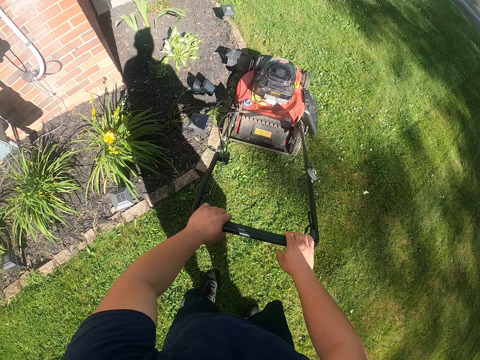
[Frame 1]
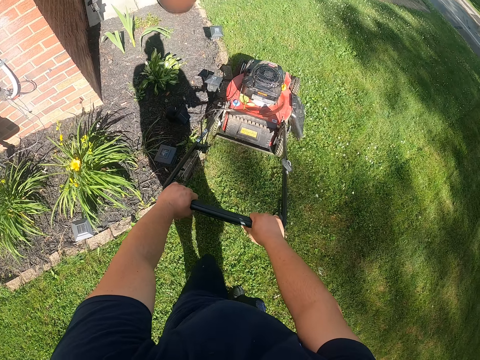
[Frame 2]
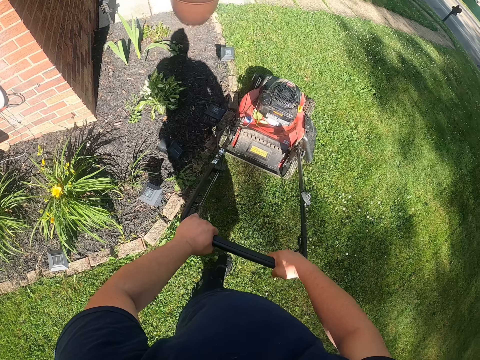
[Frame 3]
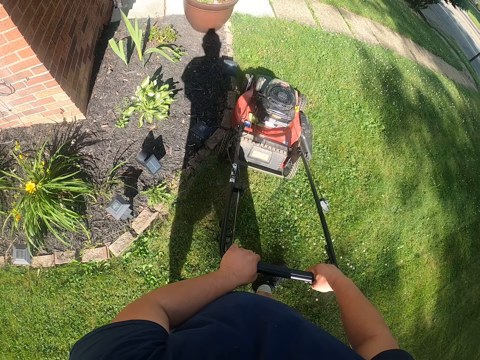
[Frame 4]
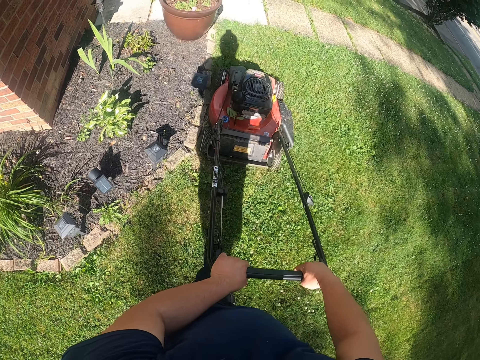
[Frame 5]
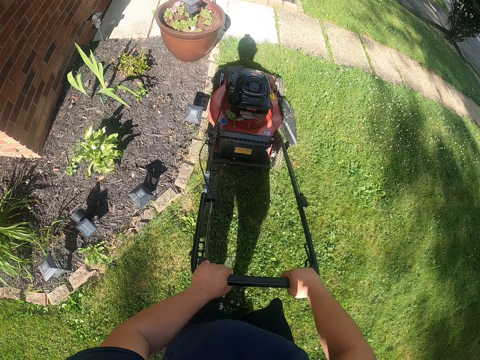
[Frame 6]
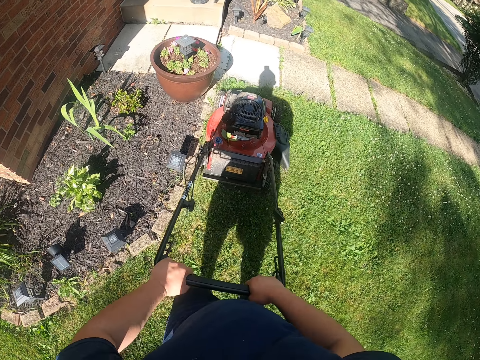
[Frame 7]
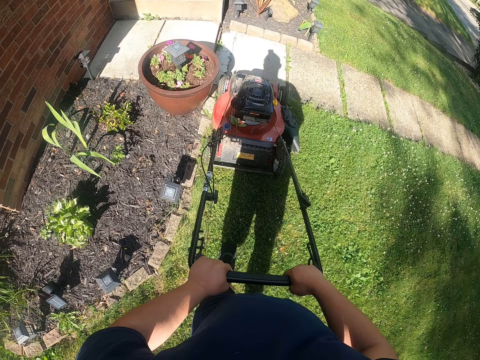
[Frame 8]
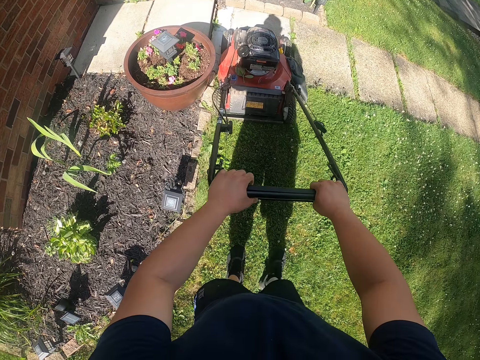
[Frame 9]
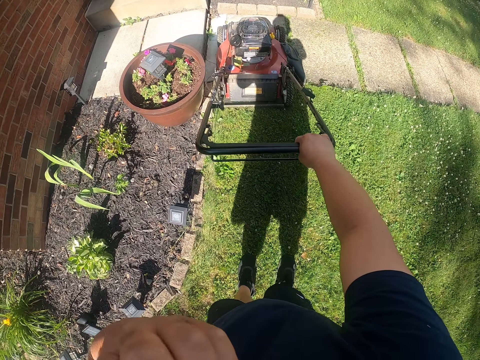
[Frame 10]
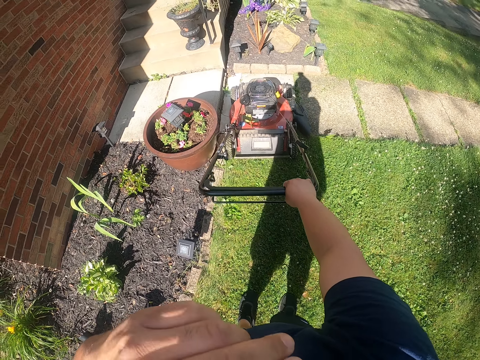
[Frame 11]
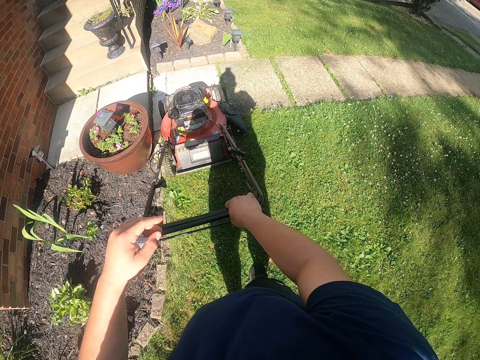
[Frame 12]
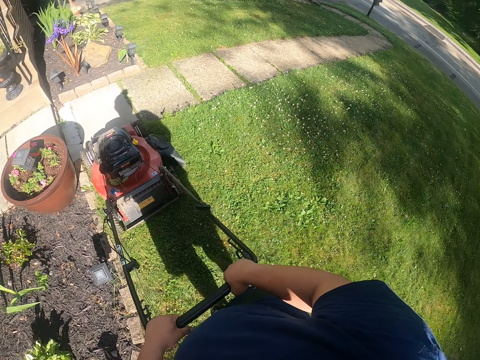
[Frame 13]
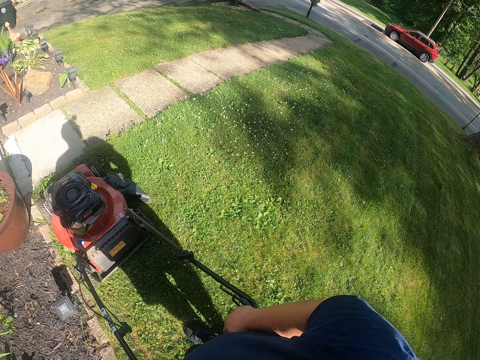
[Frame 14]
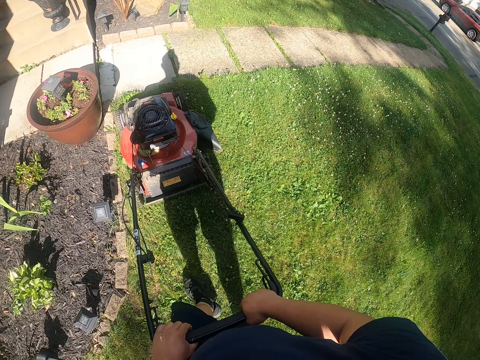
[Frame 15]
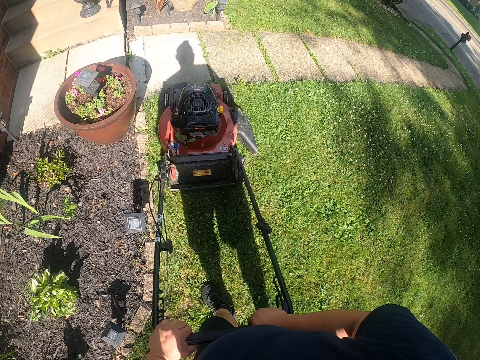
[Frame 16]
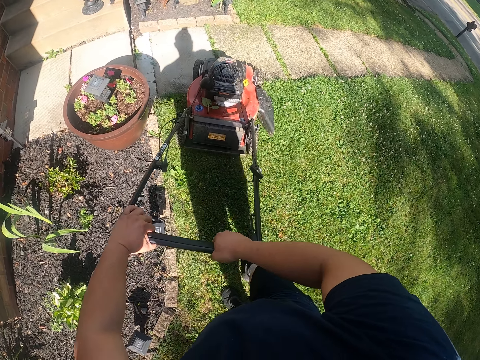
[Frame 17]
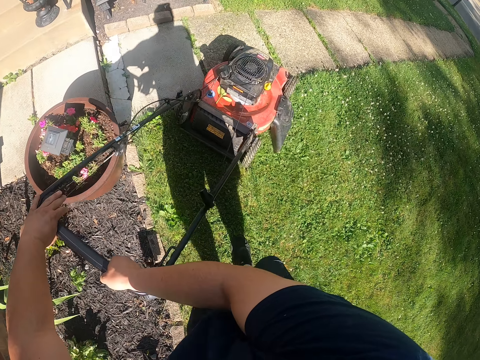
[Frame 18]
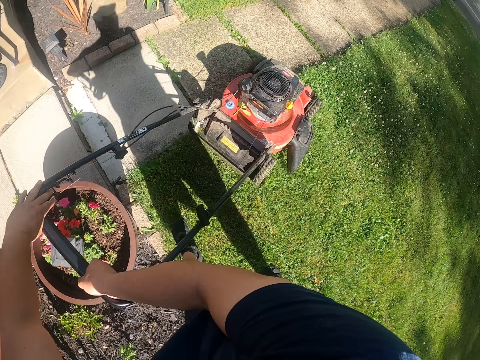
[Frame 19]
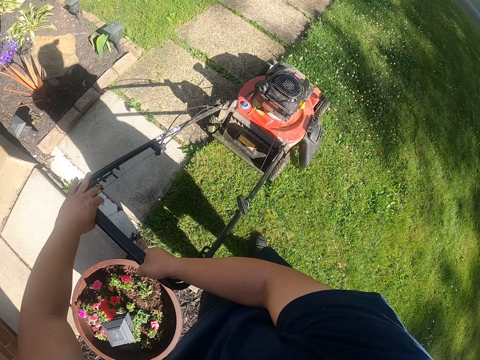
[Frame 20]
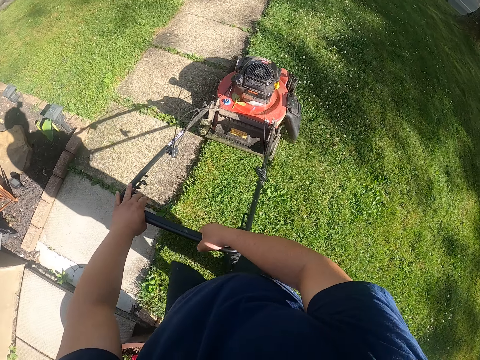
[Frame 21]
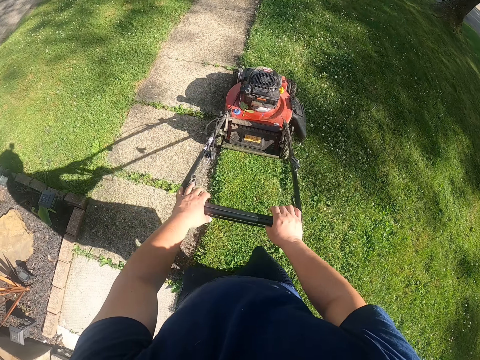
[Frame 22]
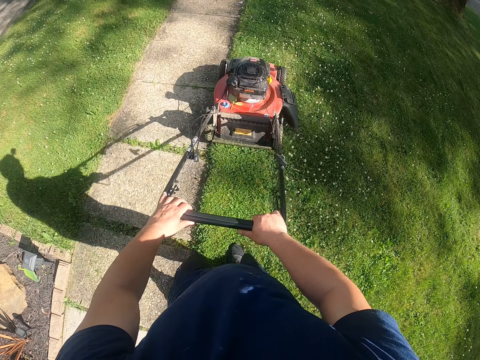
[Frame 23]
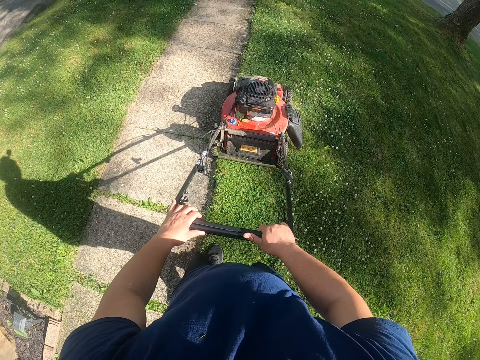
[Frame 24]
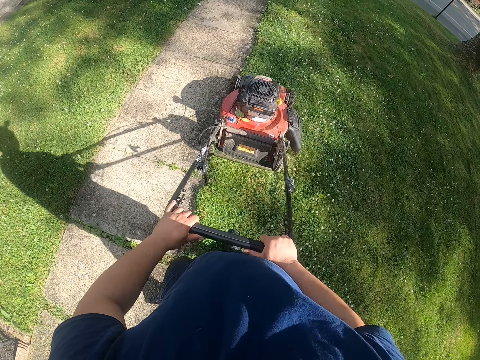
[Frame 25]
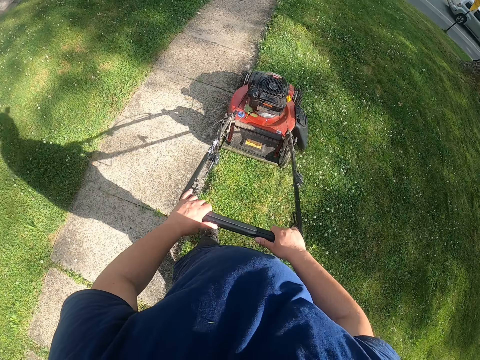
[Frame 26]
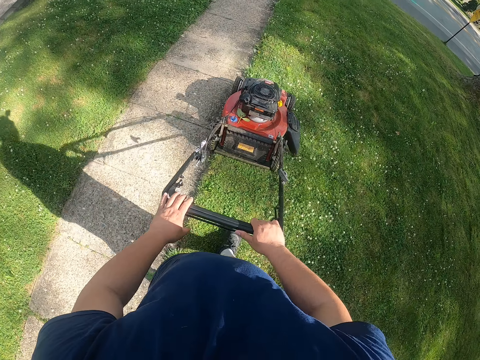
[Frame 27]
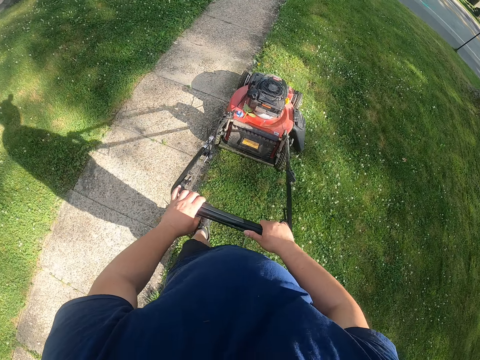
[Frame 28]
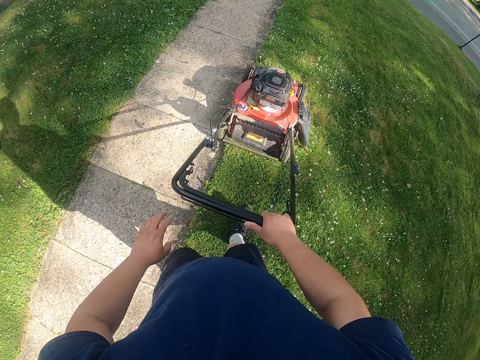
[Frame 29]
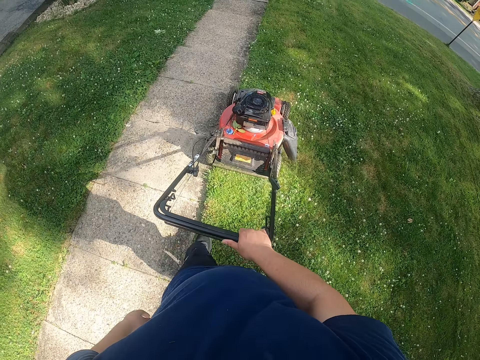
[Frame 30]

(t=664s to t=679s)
The camera wearer turns the lawn mower. They cut the grass with the lawn mower. They hold the nose. They pull the lawn mower. They turn the lawn mower. They cut the grass with the lawn mower.

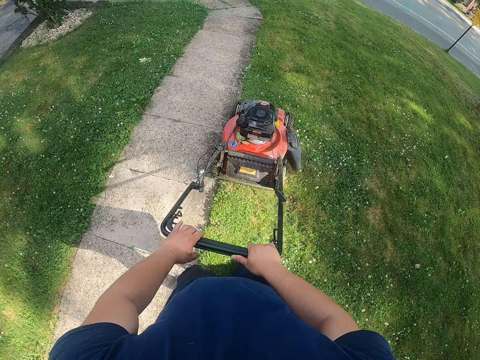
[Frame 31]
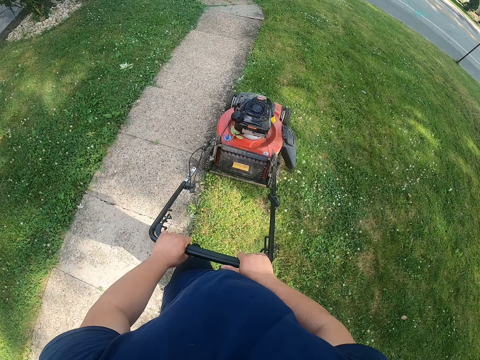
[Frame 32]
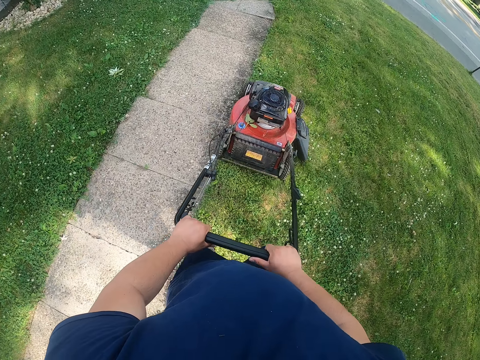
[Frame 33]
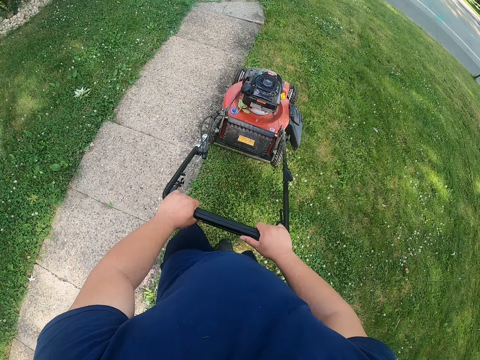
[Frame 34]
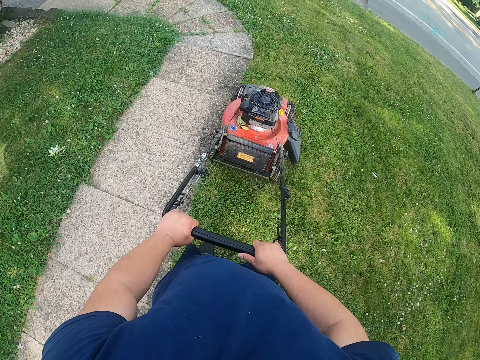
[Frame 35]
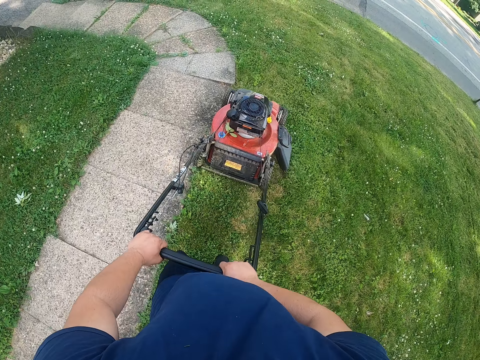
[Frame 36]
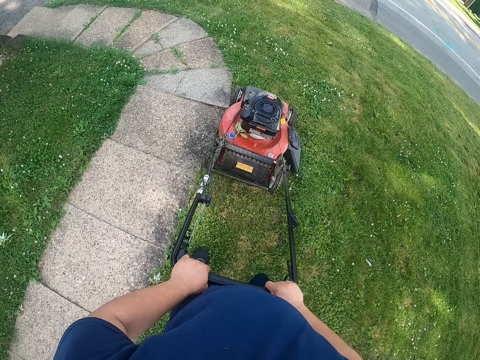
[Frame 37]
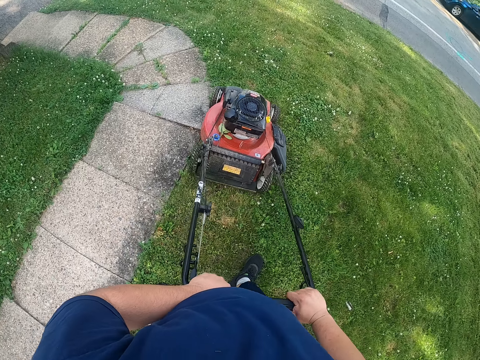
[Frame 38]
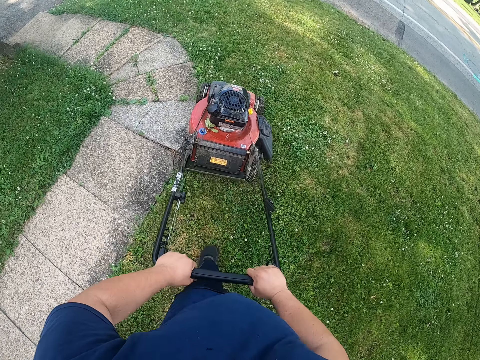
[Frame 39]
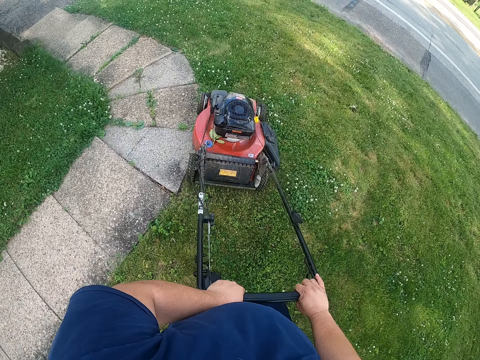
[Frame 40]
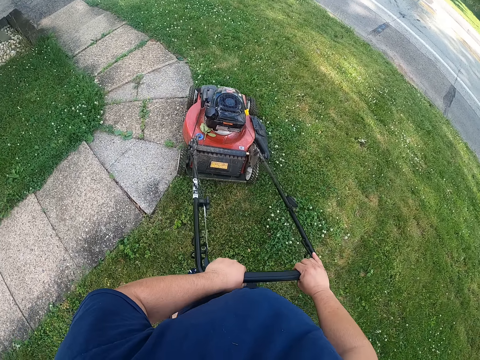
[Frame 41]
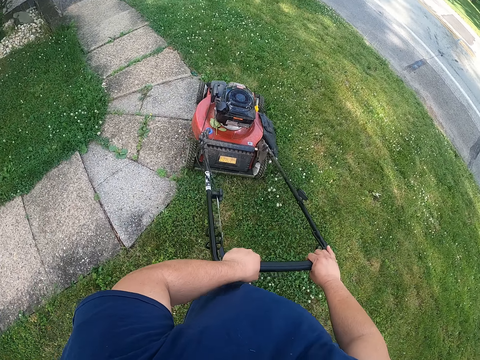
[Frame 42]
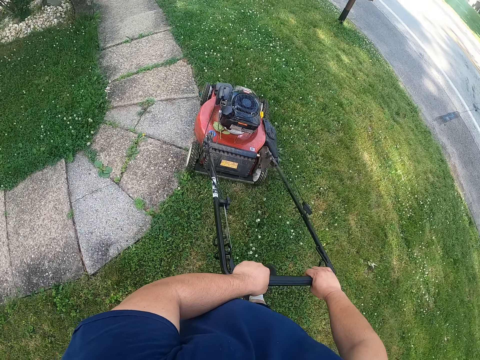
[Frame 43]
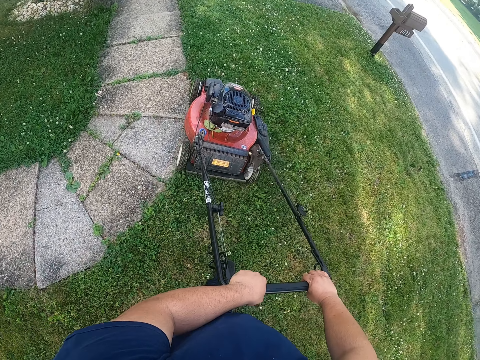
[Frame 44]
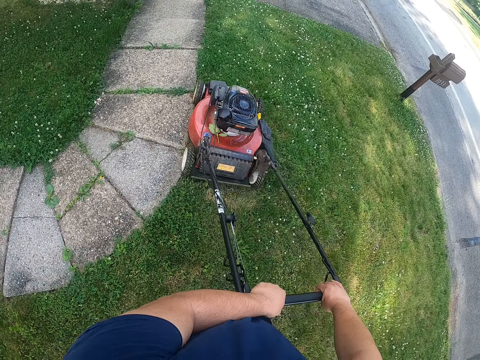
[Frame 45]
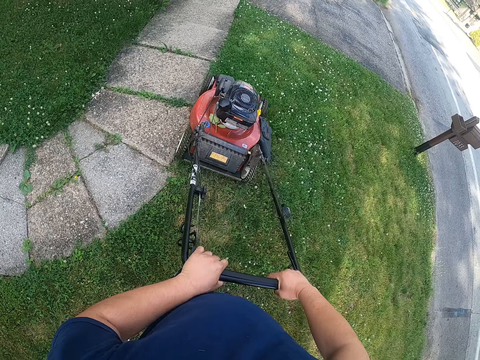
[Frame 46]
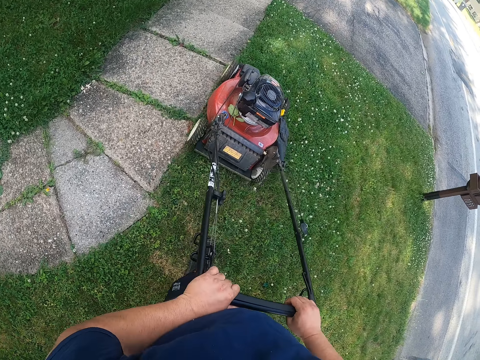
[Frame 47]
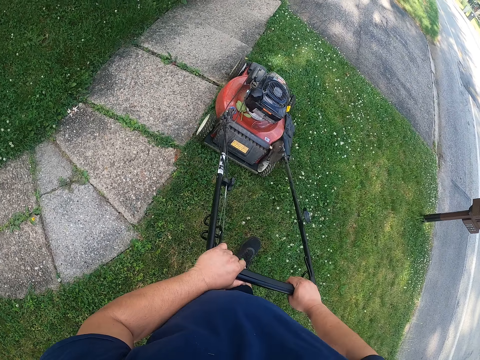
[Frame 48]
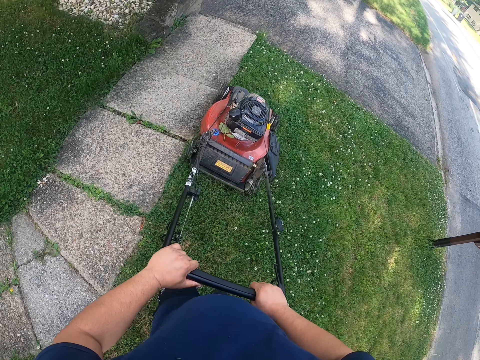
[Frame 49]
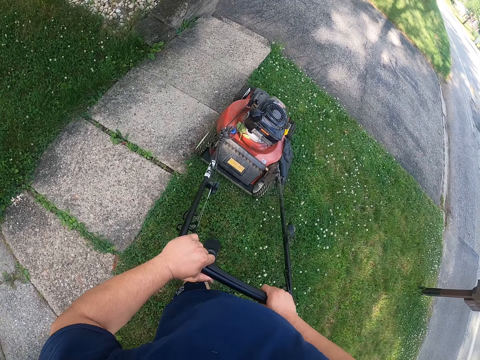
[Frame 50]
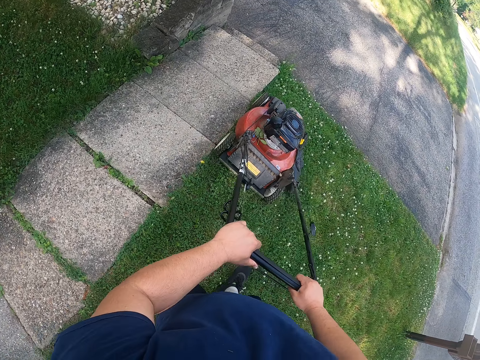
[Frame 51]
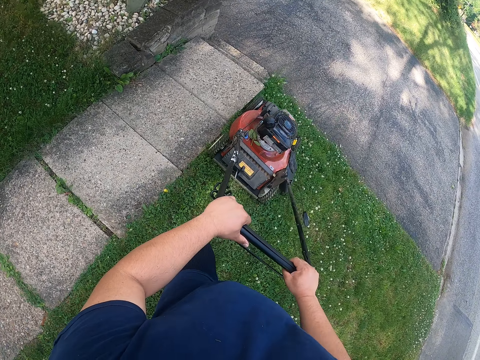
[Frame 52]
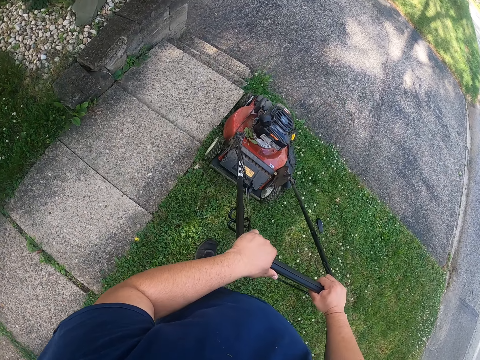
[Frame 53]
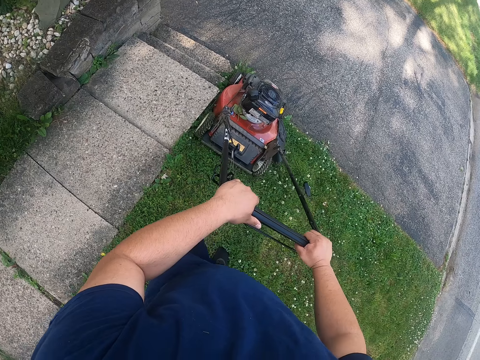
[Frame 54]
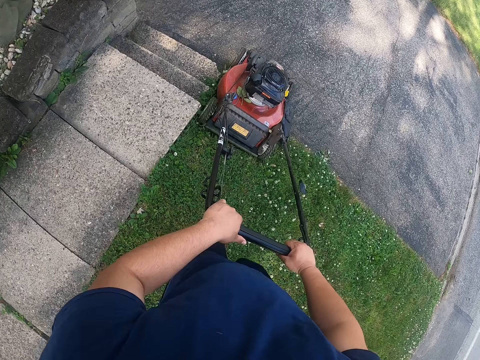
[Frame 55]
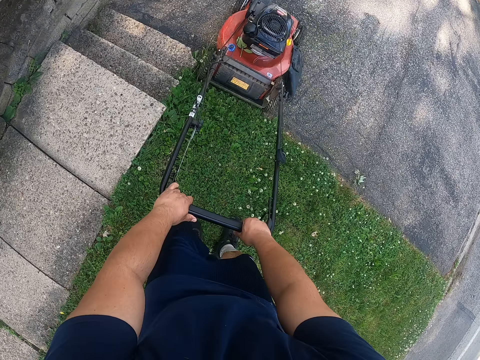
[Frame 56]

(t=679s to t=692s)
The camera wearer turns the lawn mower. They cut the grass with the lawn mower.
